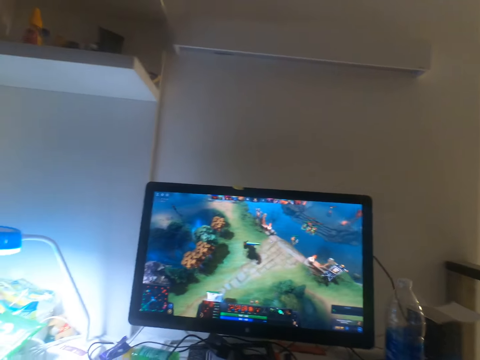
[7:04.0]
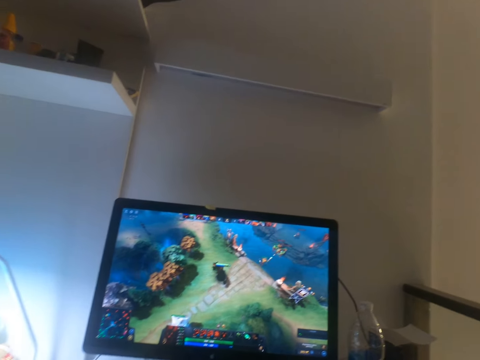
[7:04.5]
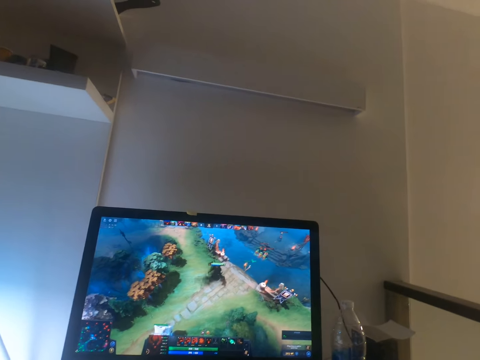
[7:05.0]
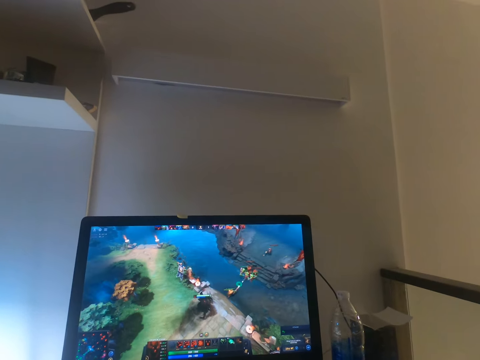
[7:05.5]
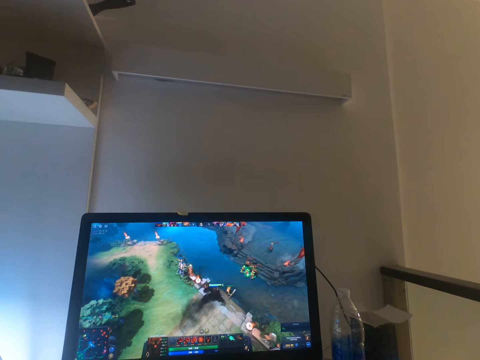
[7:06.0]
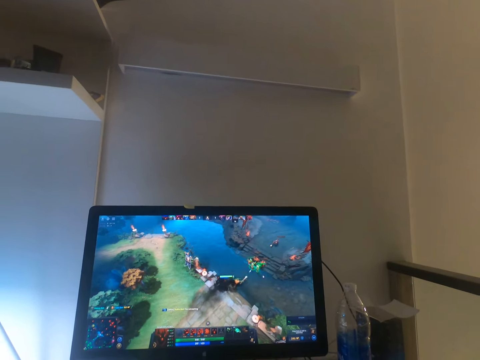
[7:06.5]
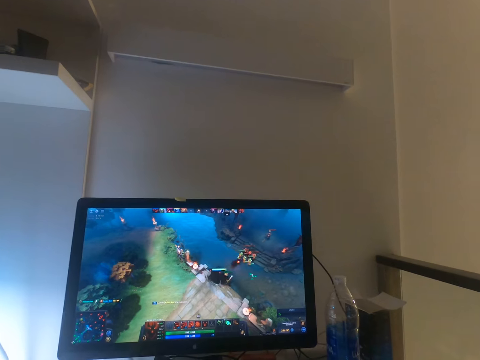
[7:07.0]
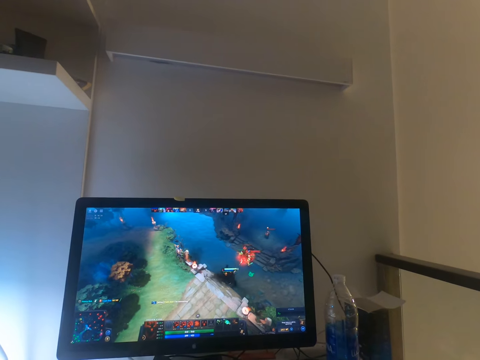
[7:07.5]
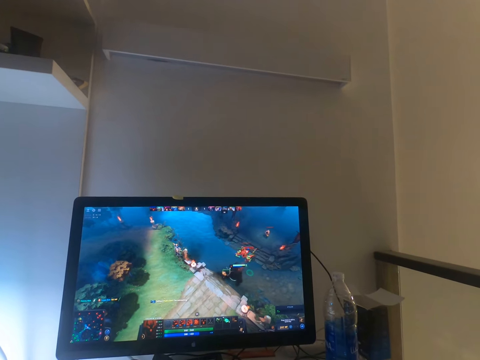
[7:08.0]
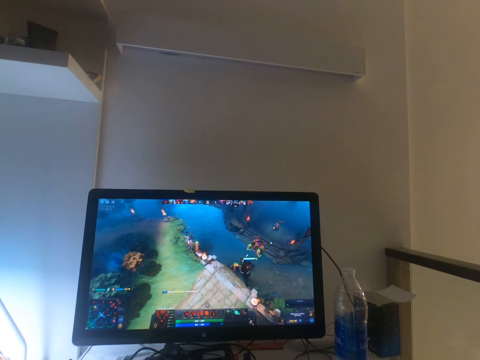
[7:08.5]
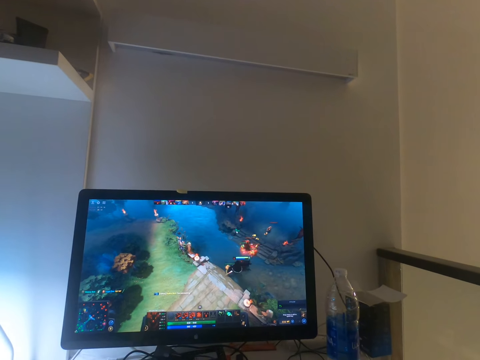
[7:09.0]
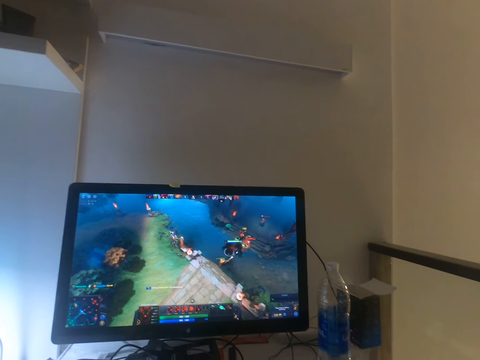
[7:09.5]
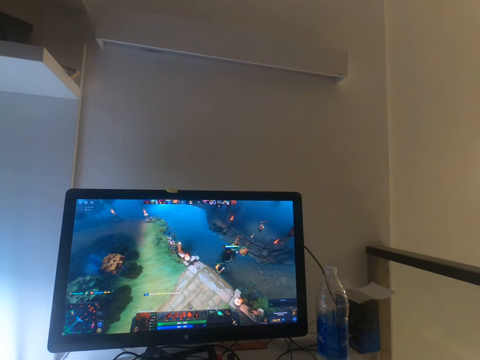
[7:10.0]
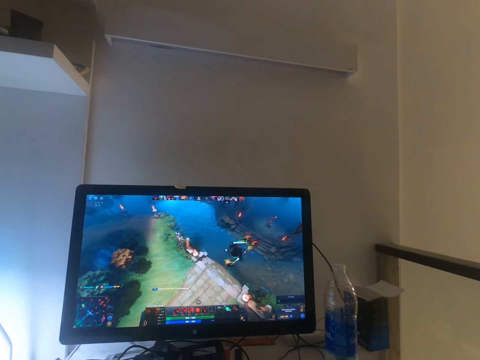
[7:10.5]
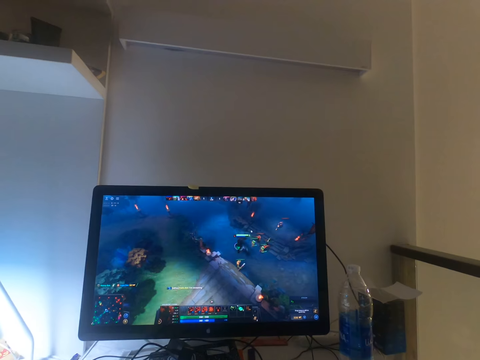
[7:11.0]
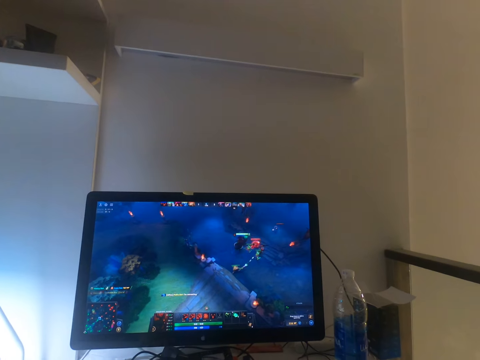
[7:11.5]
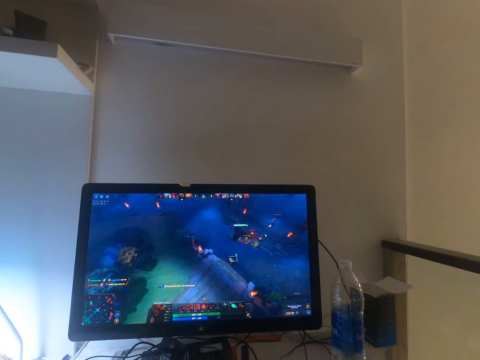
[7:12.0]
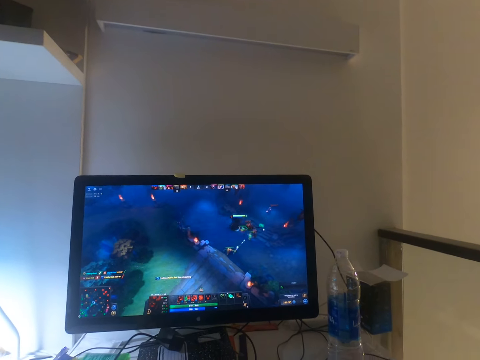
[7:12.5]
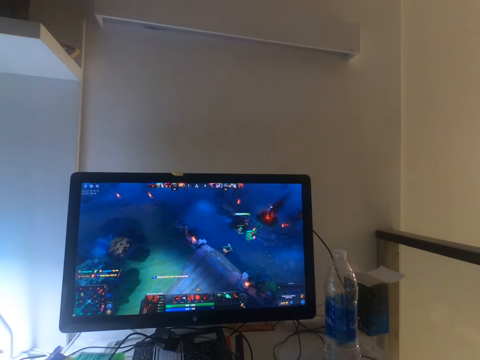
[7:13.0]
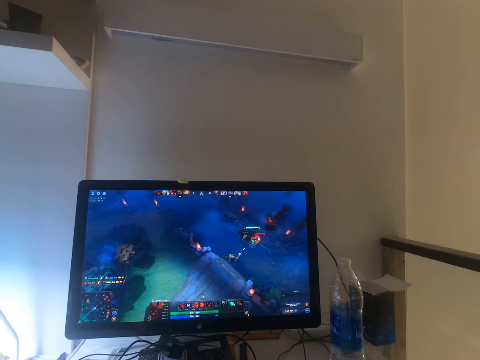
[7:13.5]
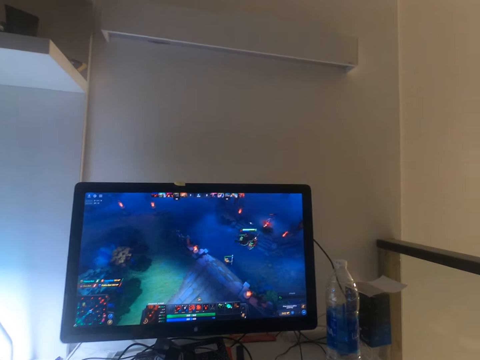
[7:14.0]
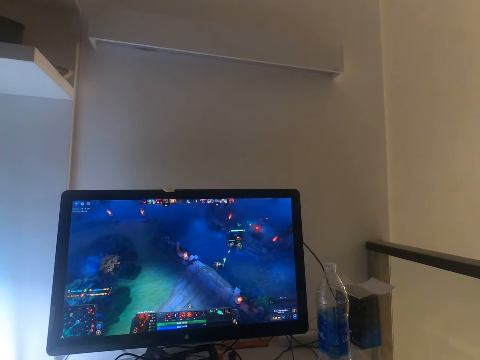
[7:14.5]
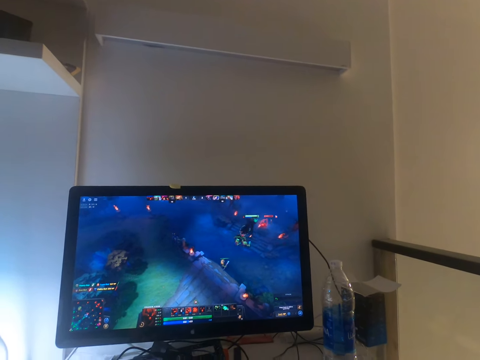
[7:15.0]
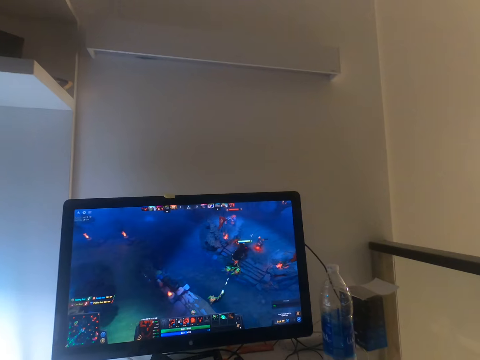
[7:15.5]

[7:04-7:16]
The camera wearer clicks on the keyboard. They click on the mouse.

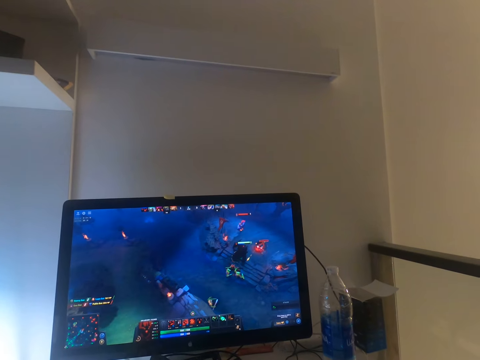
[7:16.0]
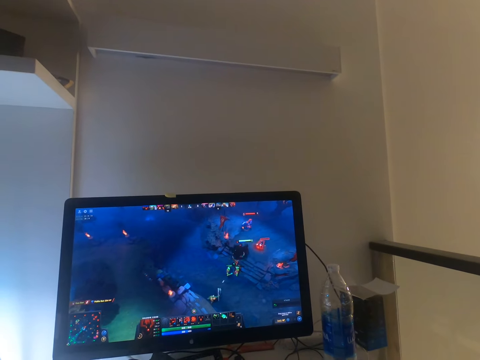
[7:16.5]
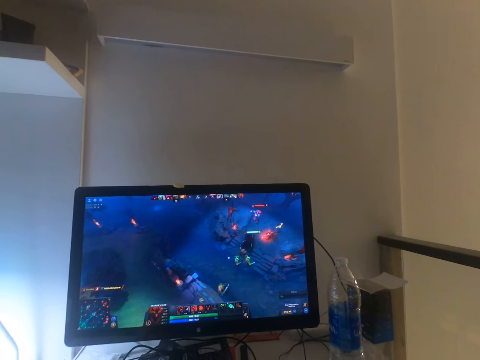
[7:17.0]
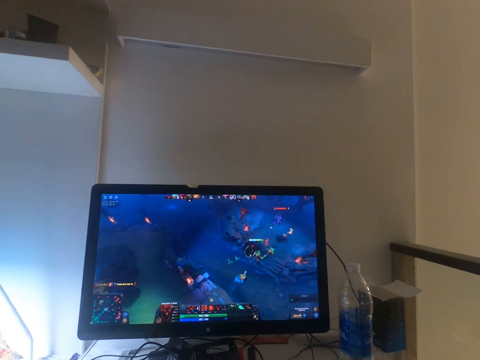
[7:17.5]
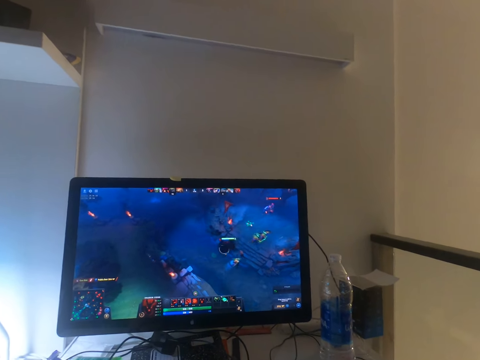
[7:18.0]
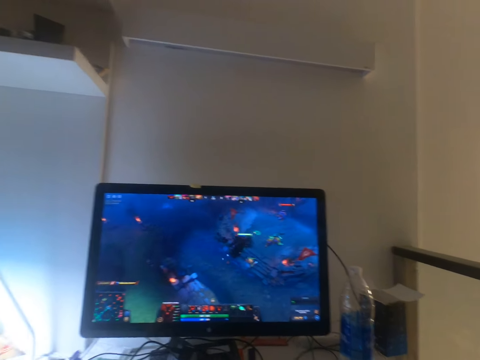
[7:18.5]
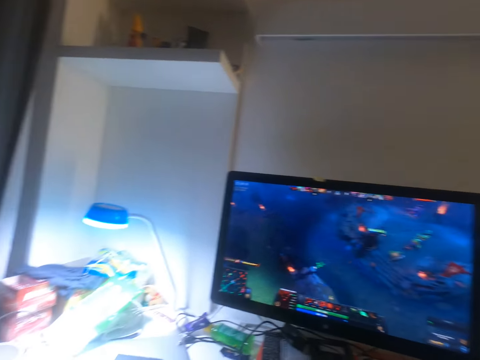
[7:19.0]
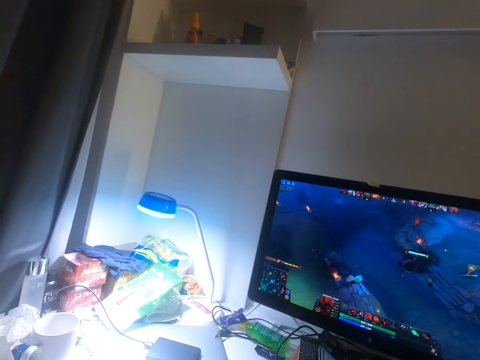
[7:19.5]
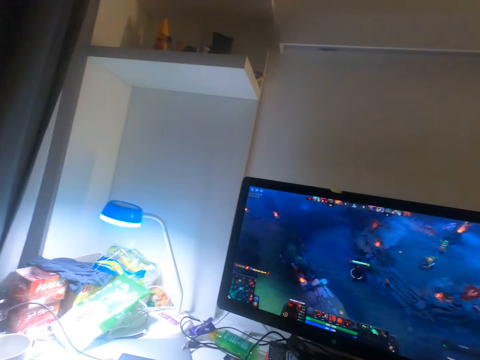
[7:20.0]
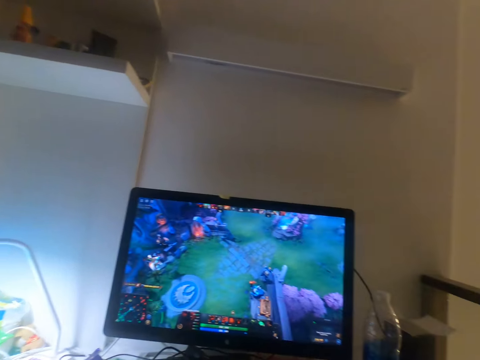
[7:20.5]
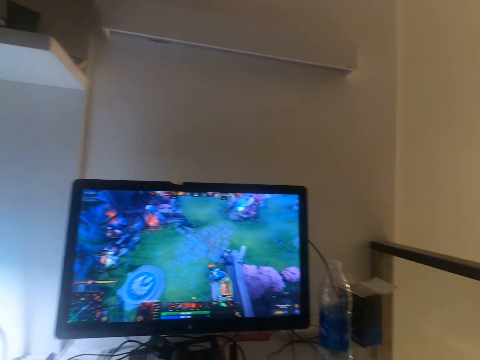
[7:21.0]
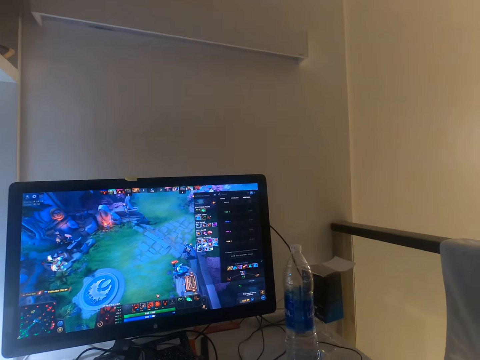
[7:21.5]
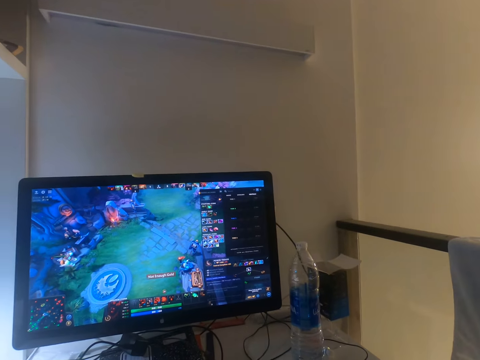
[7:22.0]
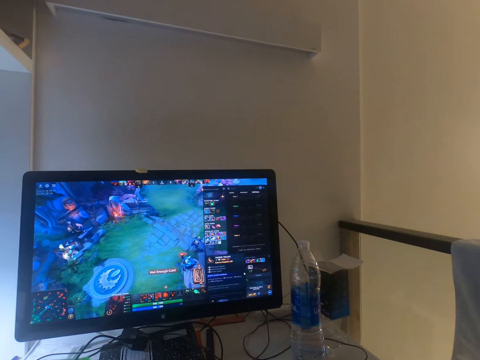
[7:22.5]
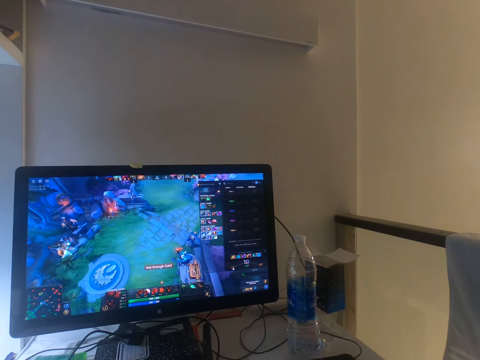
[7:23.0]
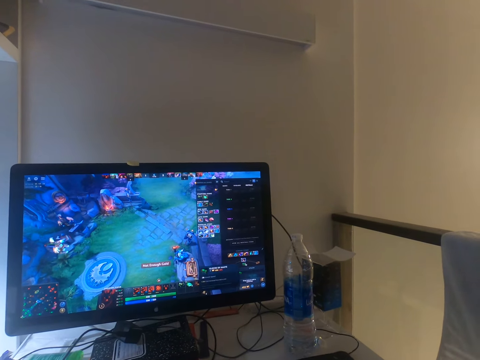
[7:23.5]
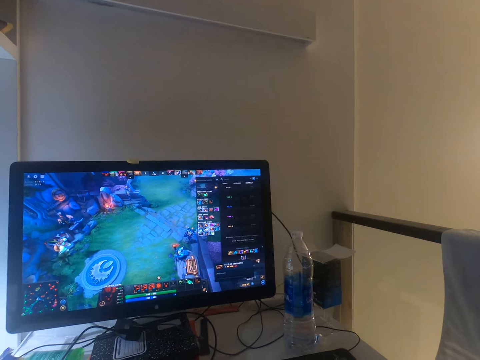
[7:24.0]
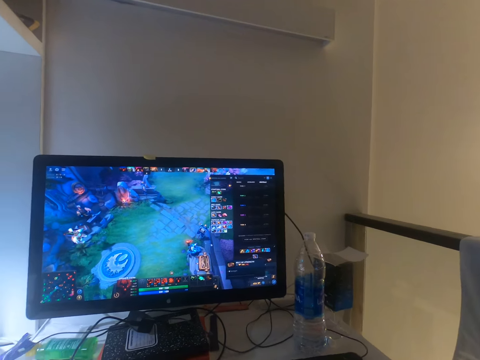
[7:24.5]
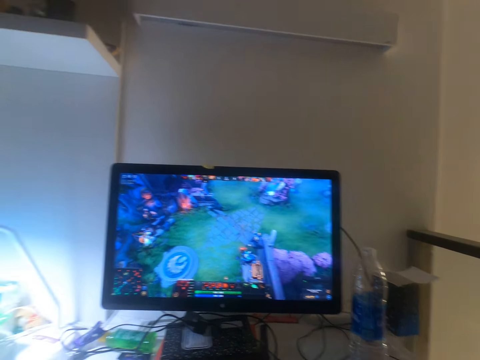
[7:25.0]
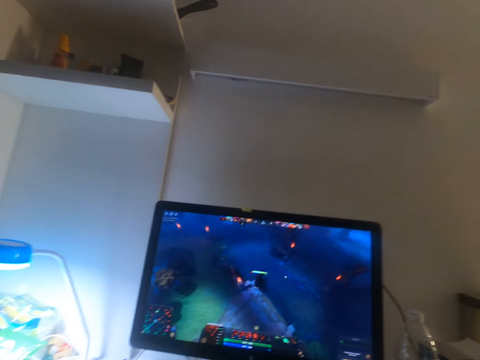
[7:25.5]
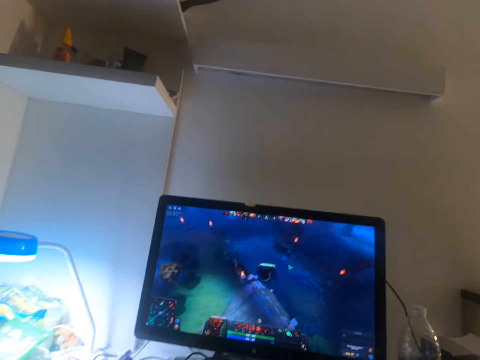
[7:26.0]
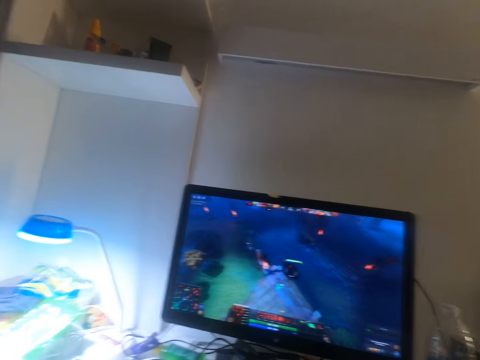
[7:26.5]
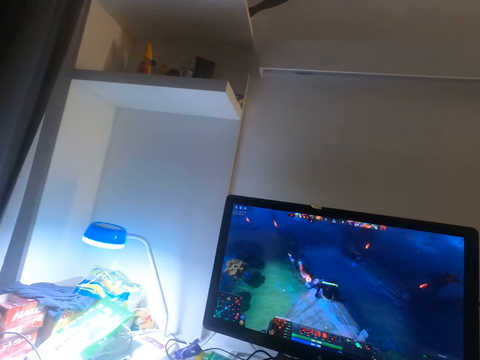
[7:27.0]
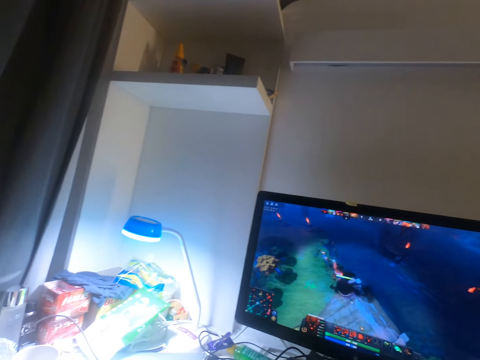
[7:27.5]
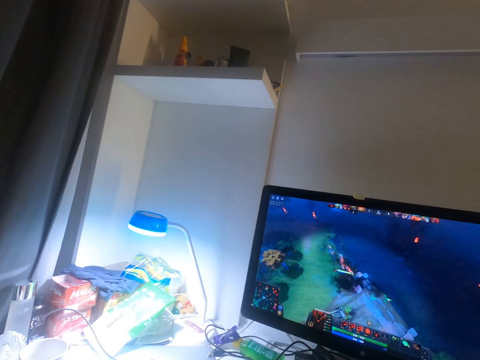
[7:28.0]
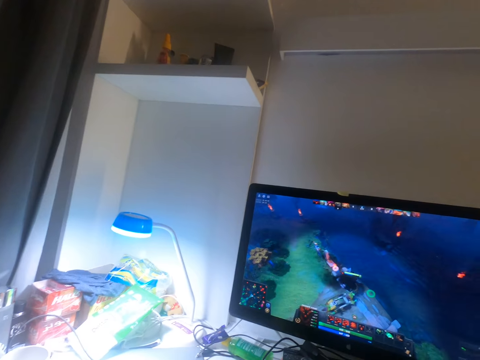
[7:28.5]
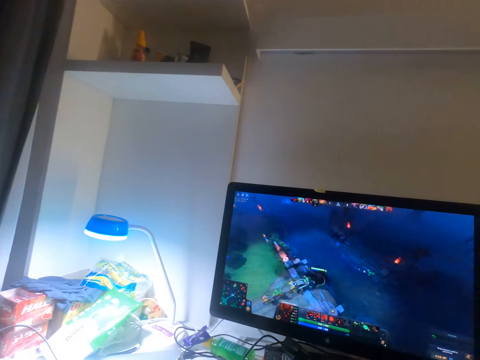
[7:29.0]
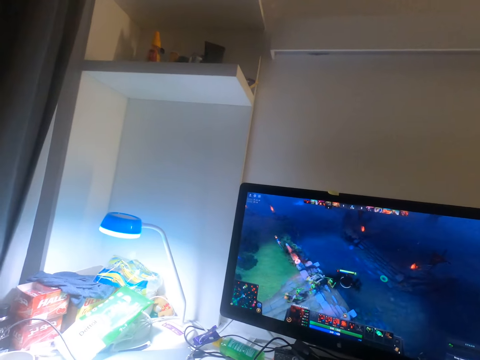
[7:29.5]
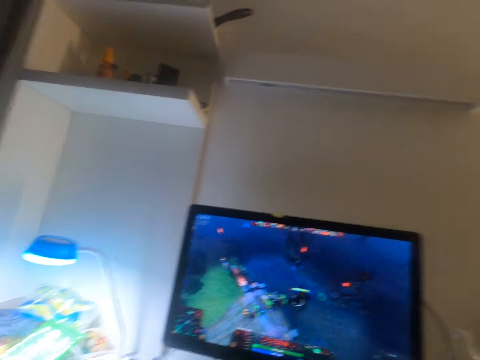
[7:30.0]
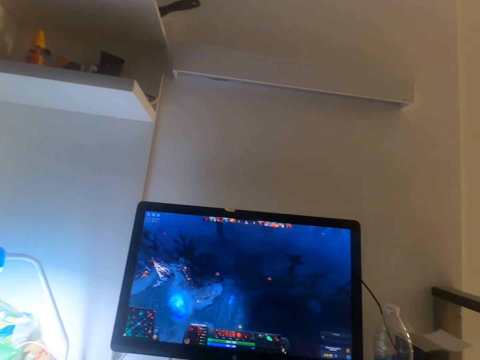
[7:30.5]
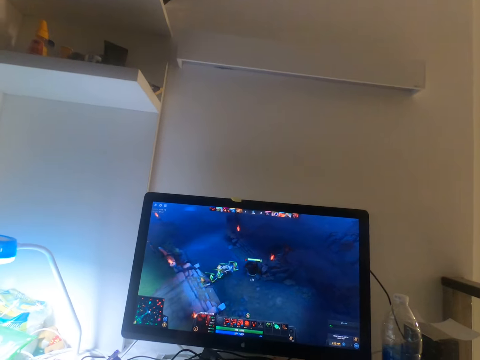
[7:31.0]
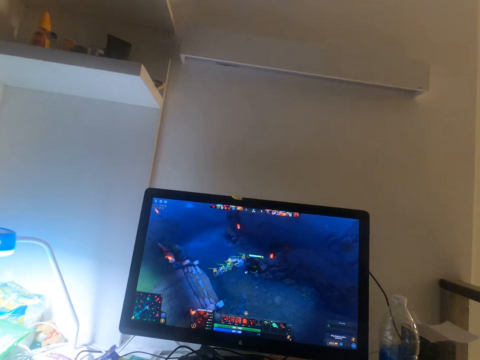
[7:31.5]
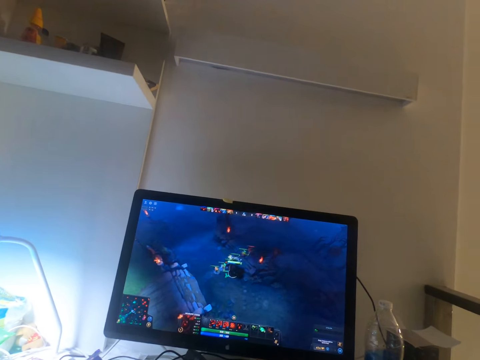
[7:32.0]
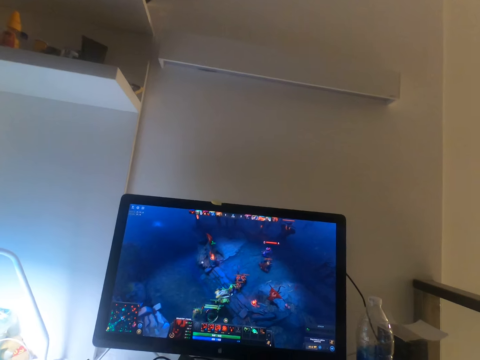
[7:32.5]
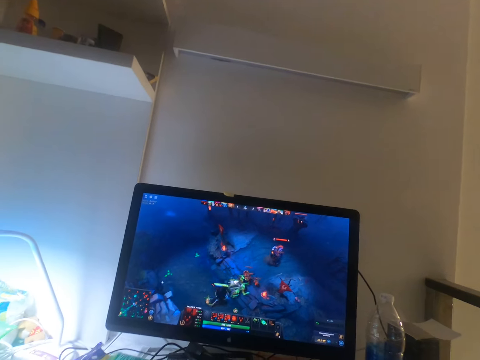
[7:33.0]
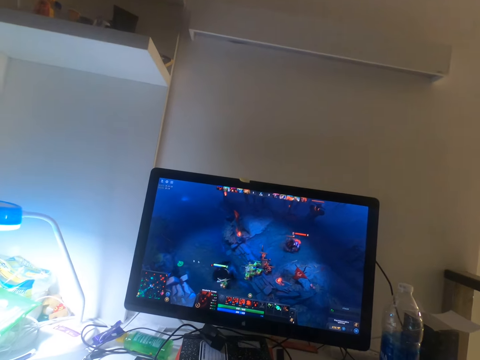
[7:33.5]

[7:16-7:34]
The camera wearer clicks on the keyboard. They click on the mouse. They look around. They click on the mouse. They look around. They click on the mouse. They click on the keyboard. They click on the mouse.
